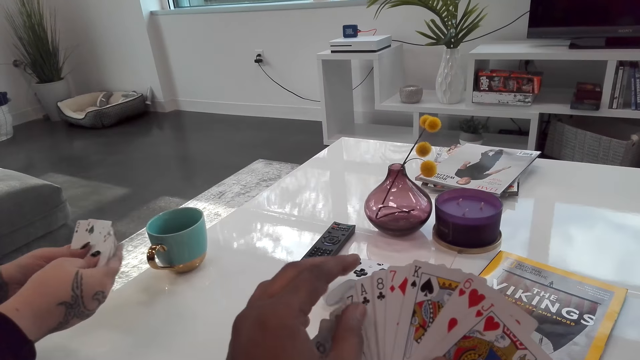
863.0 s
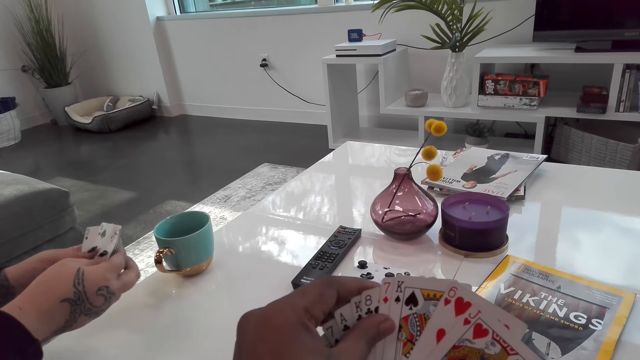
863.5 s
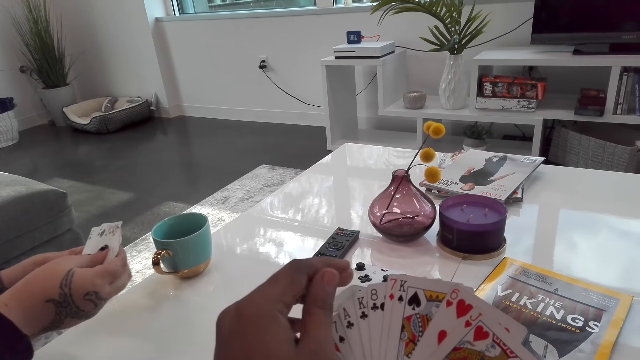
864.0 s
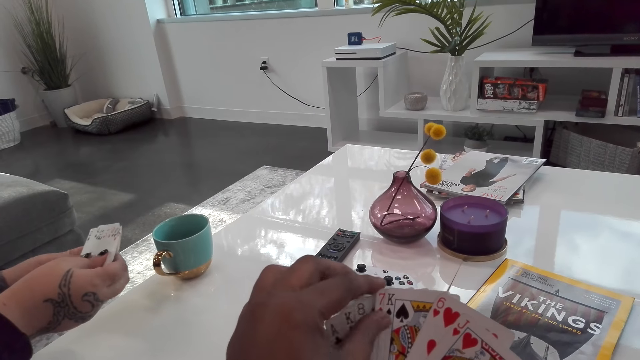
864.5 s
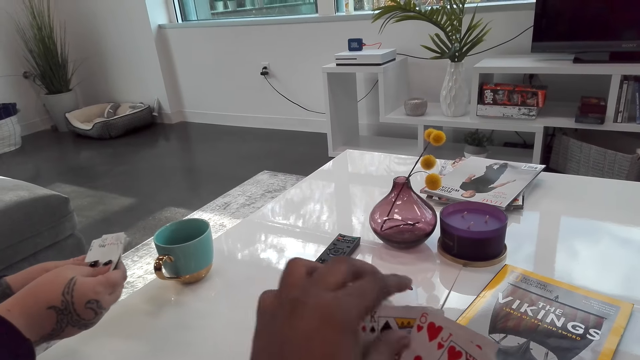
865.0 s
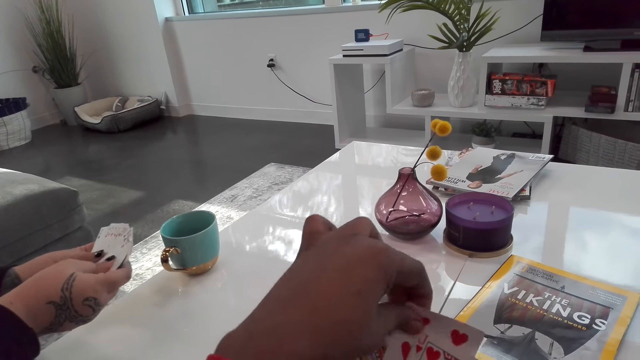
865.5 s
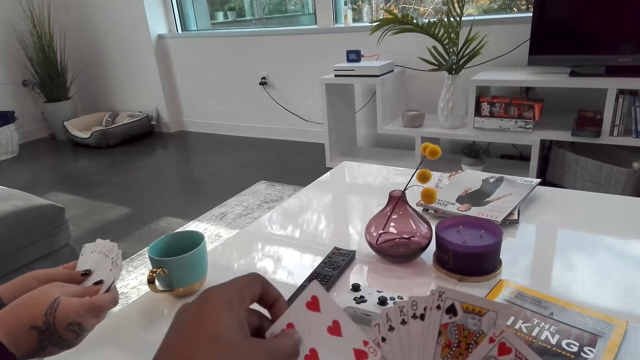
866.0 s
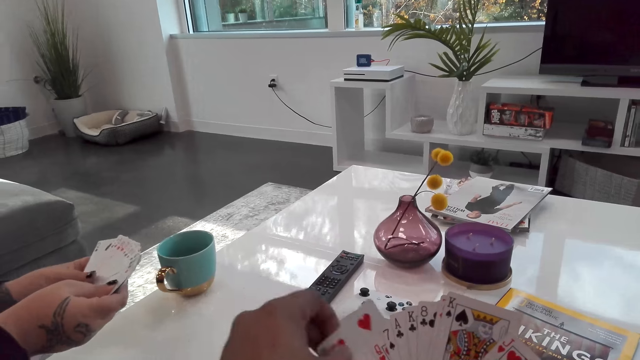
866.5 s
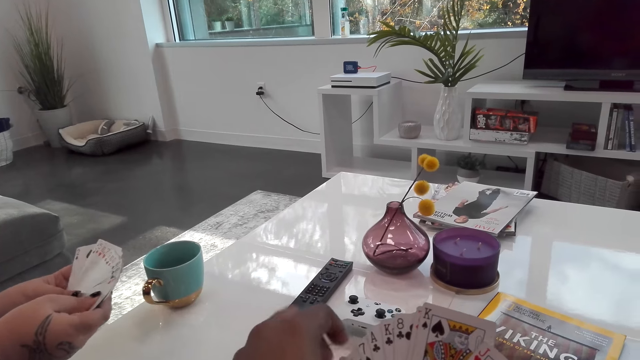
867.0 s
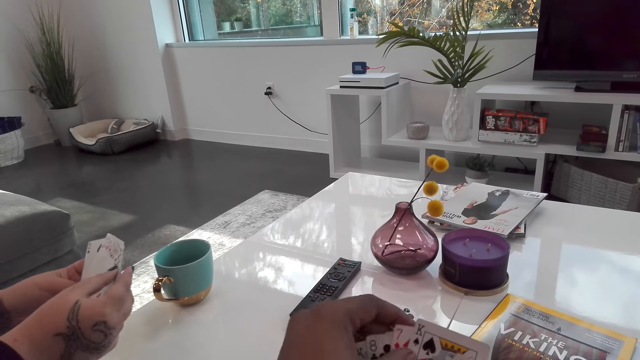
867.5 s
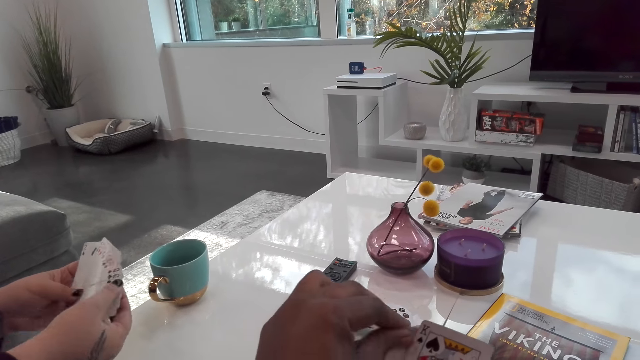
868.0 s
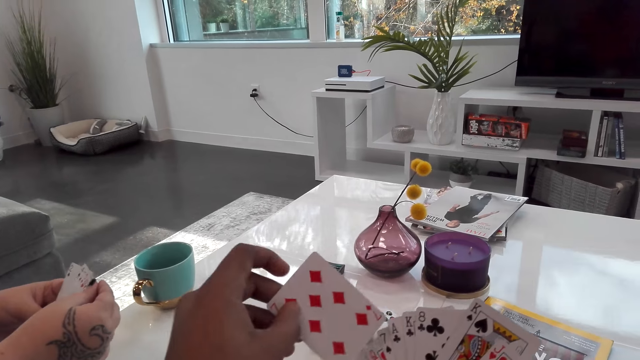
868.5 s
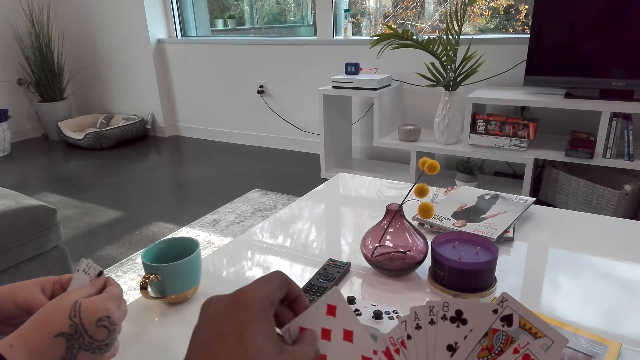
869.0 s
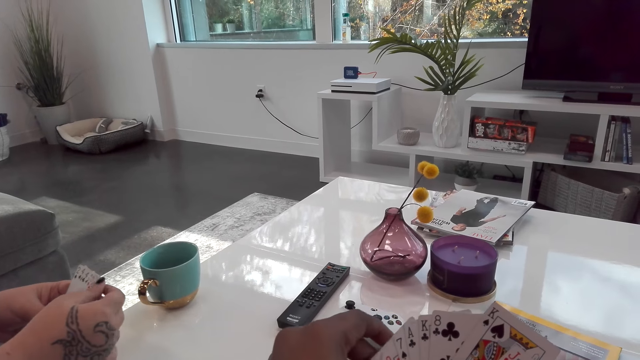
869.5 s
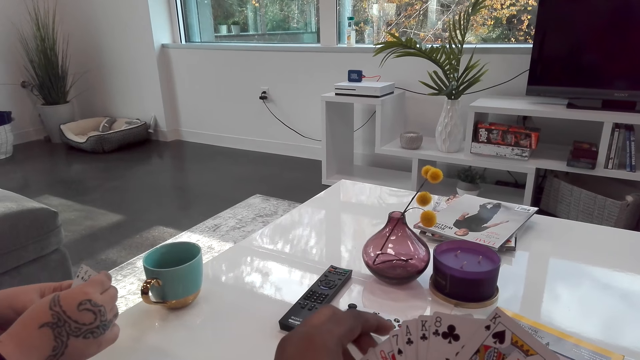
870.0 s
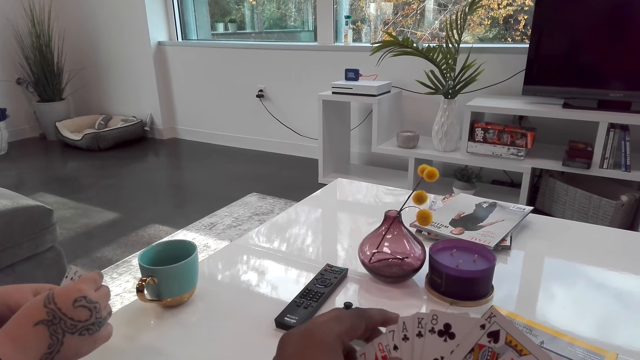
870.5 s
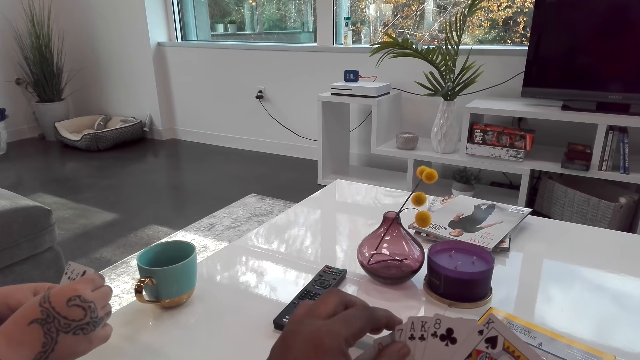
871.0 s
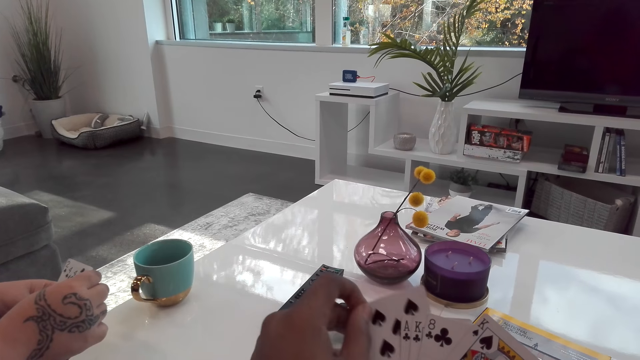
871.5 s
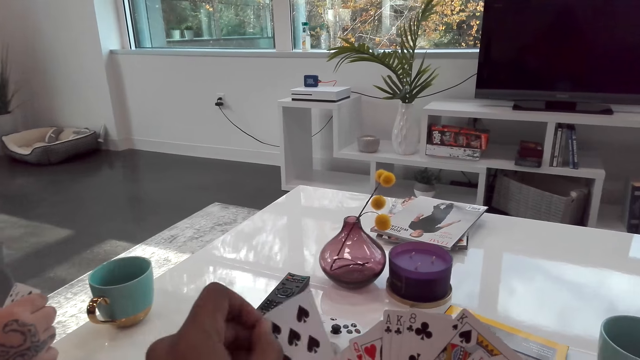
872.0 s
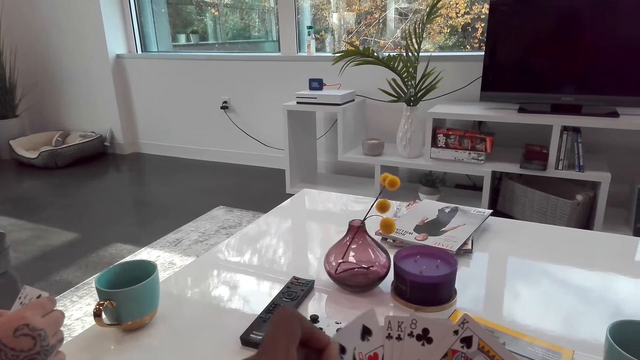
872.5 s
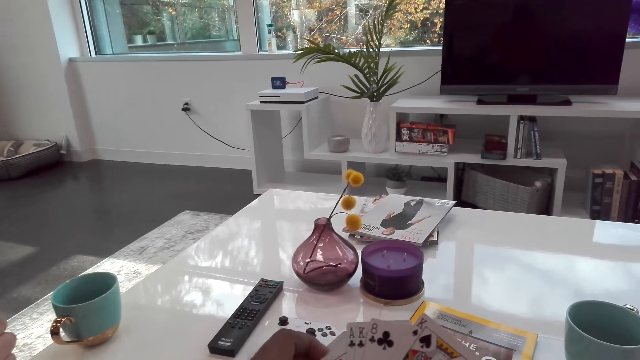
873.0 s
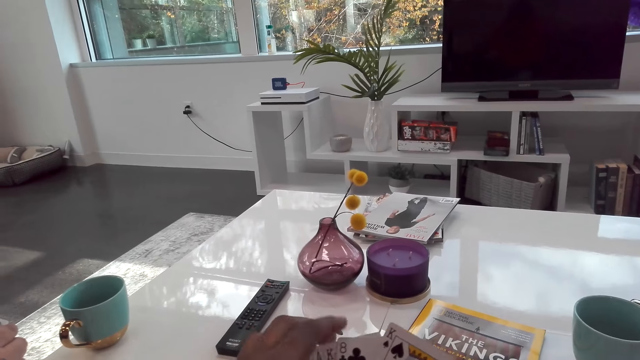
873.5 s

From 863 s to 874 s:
The camera wearer plays the Crazy Eights board game with a female.

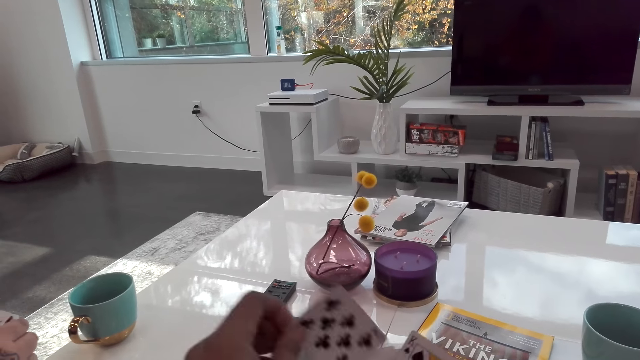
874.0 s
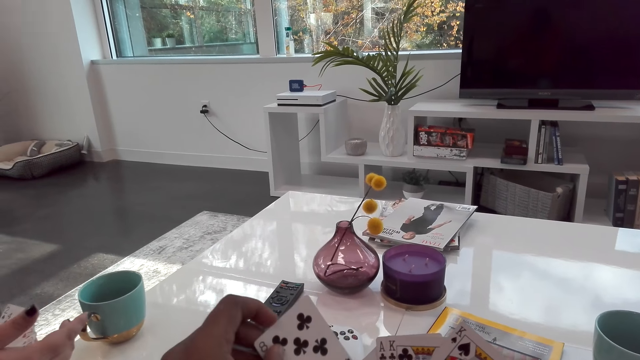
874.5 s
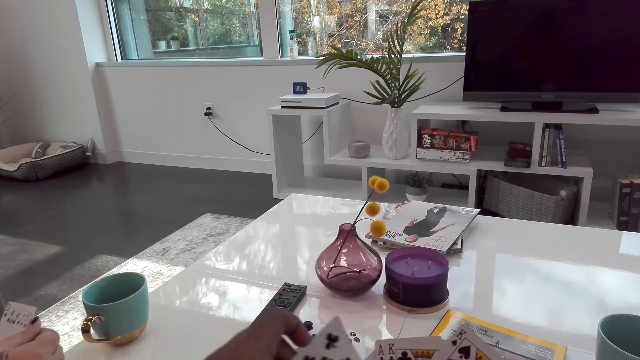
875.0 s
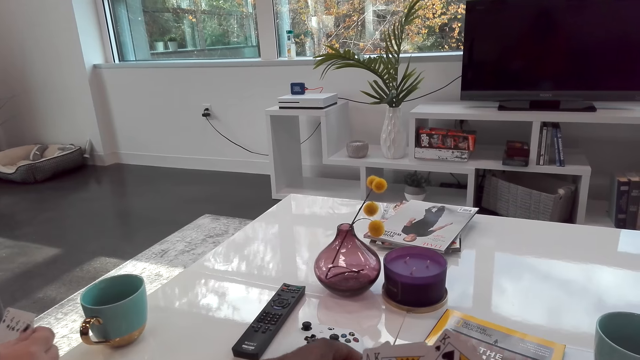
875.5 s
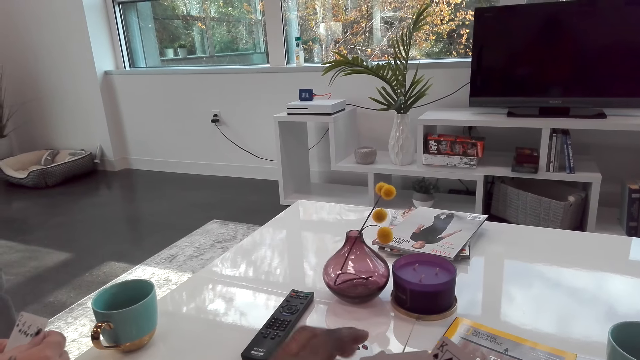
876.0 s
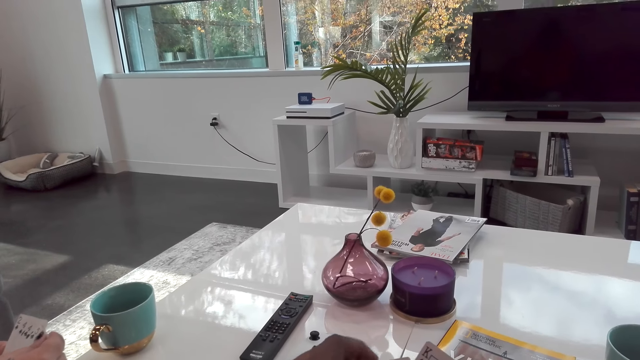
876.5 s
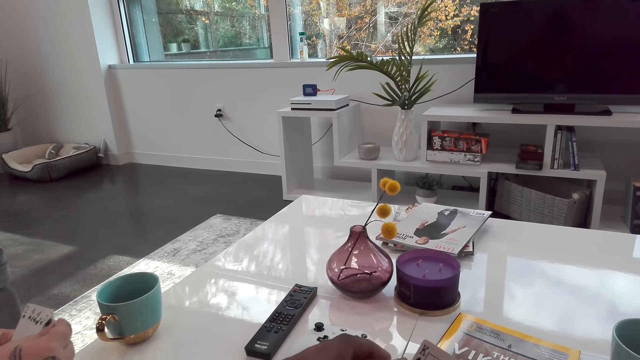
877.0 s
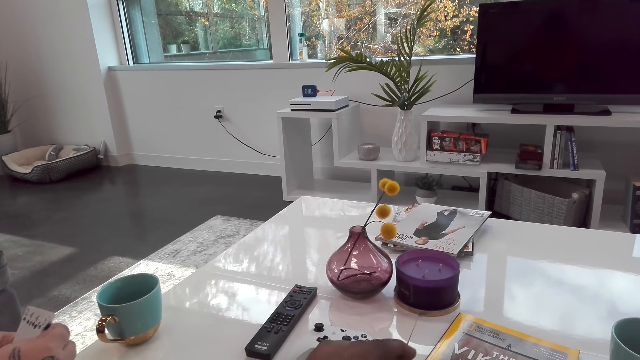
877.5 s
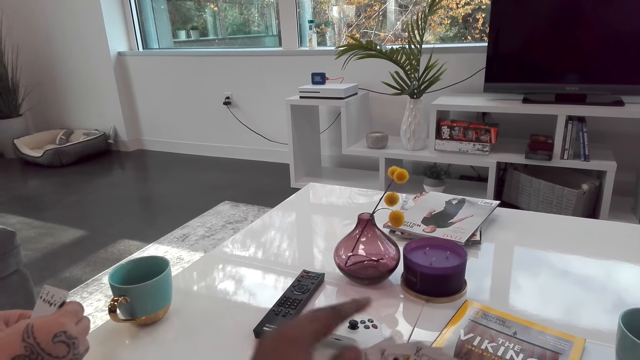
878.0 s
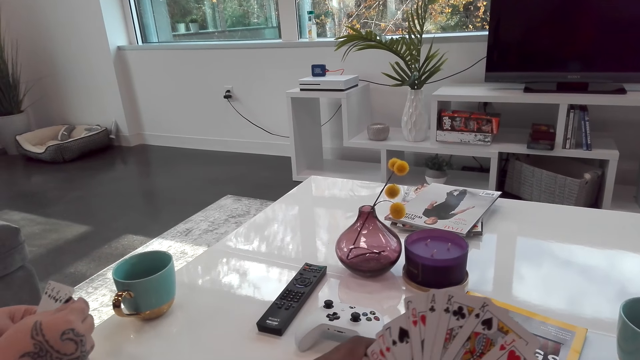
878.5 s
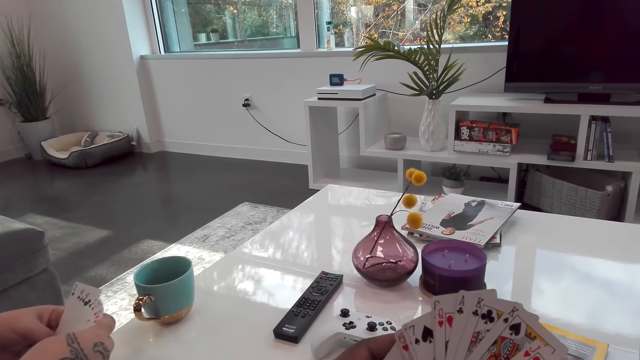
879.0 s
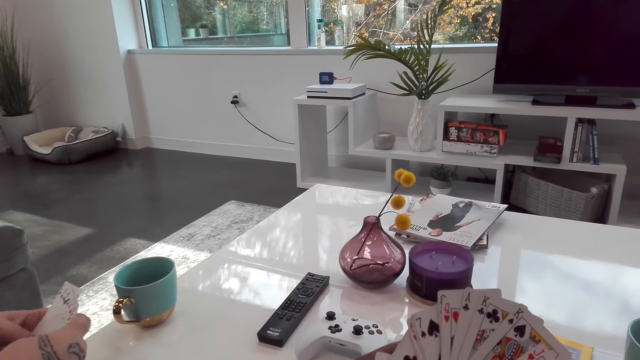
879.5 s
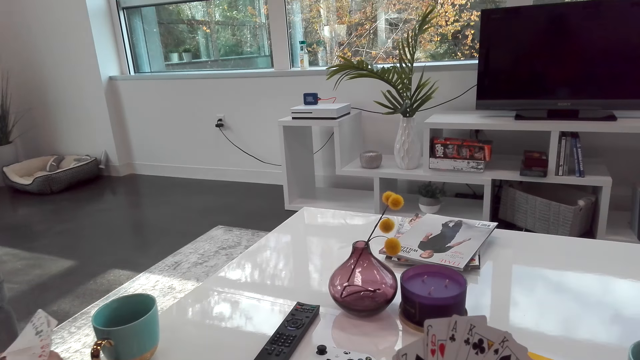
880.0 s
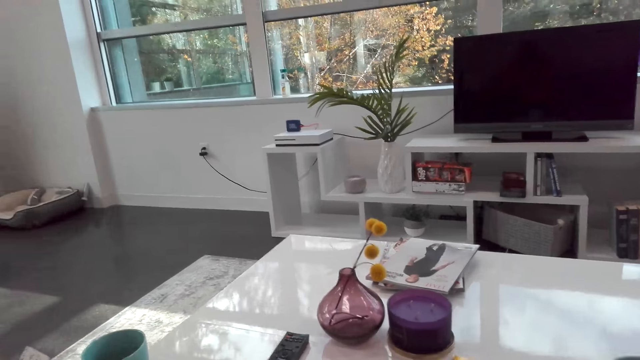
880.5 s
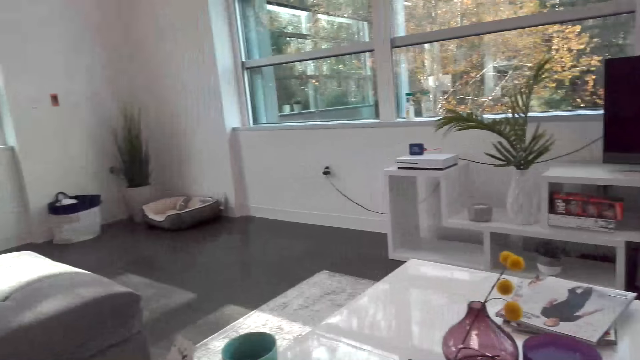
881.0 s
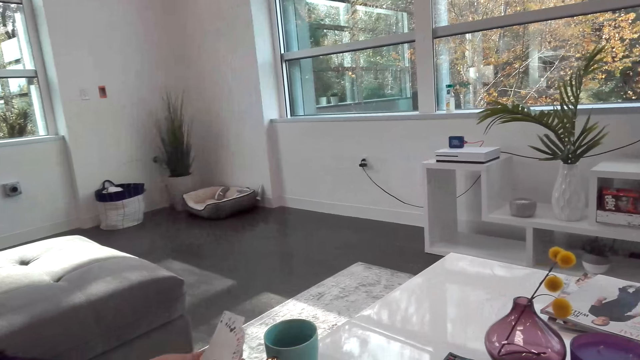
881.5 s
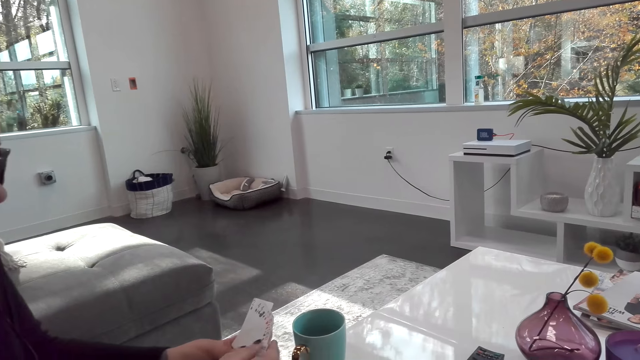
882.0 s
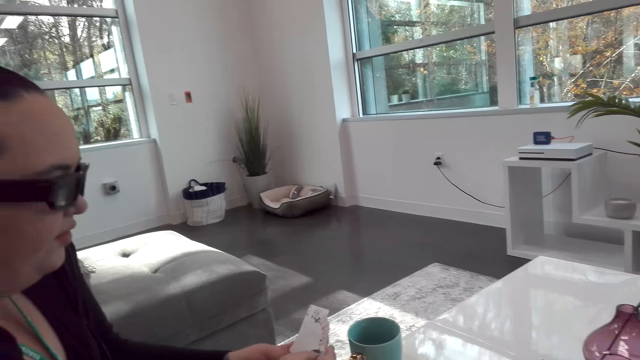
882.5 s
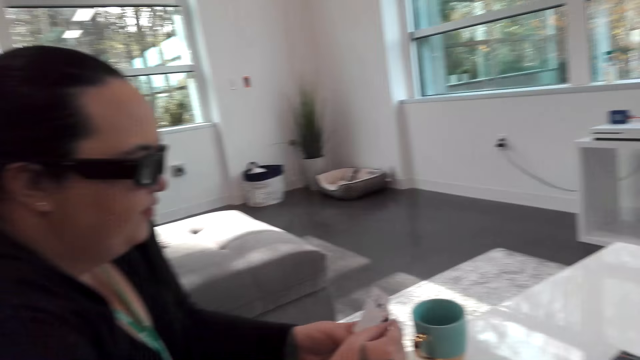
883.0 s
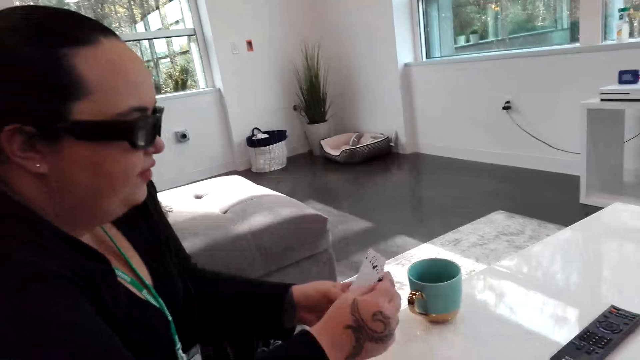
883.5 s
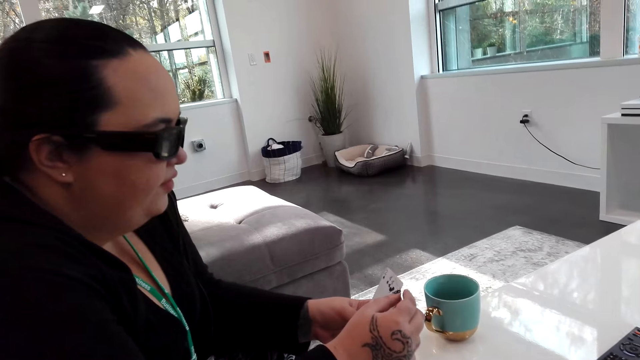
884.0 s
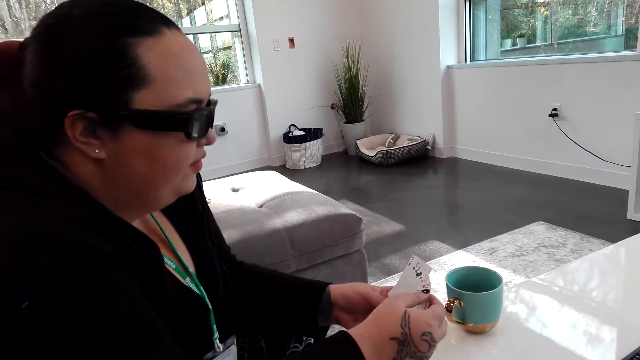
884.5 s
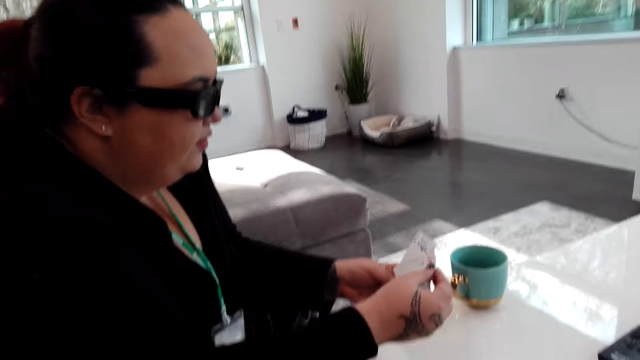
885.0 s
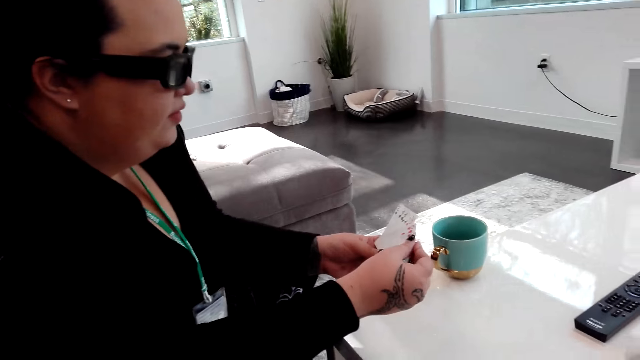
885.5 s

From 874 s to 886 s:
The camera wearer dialogues with a woman.
